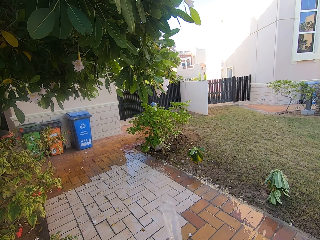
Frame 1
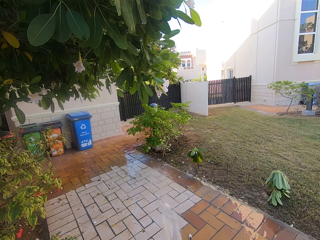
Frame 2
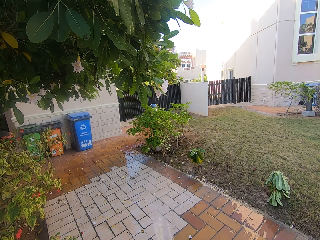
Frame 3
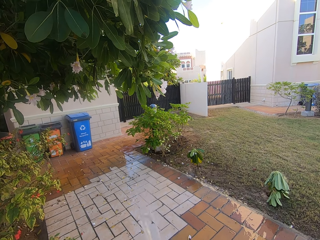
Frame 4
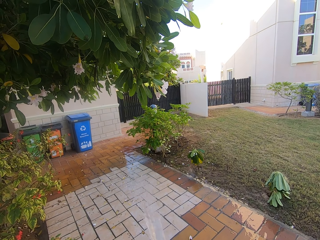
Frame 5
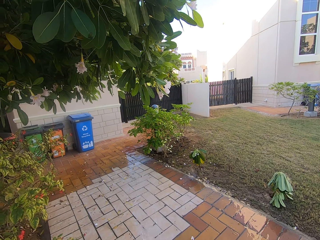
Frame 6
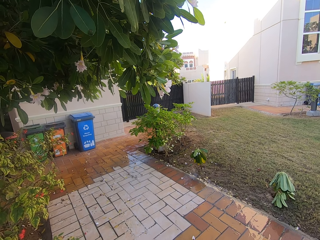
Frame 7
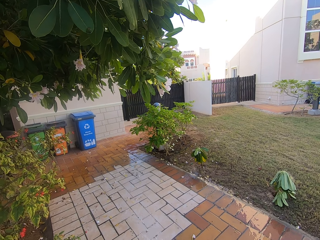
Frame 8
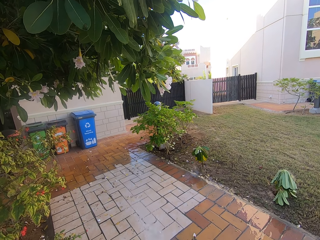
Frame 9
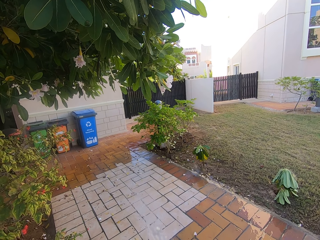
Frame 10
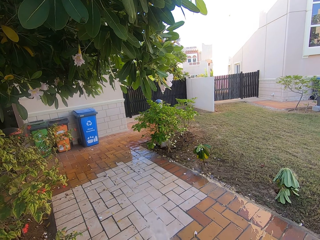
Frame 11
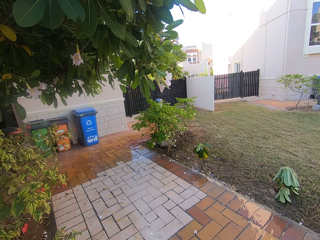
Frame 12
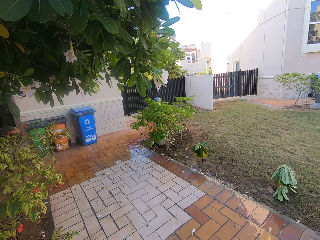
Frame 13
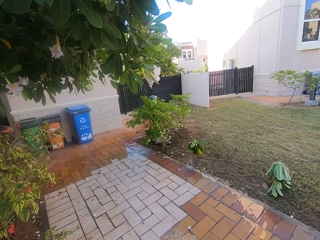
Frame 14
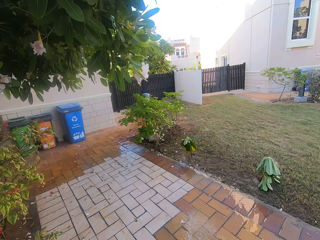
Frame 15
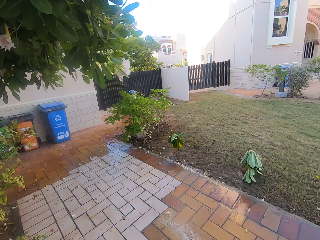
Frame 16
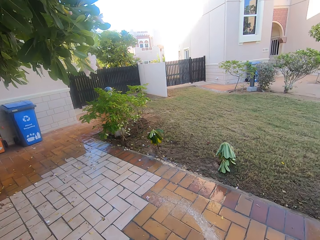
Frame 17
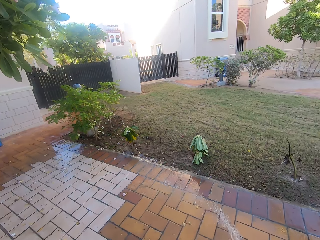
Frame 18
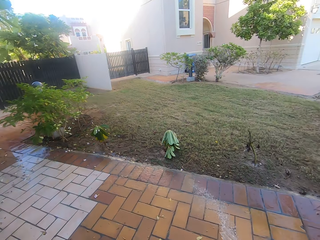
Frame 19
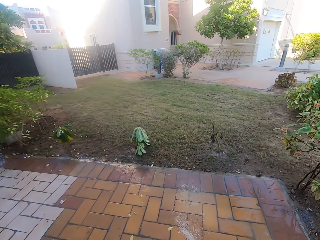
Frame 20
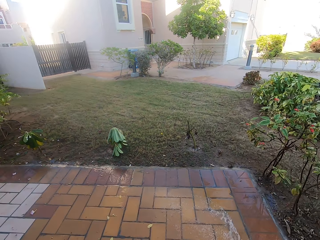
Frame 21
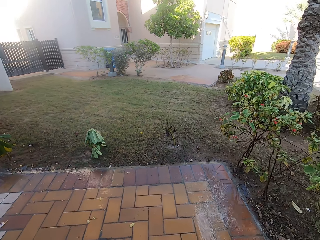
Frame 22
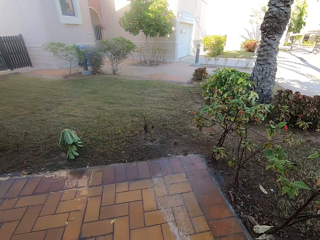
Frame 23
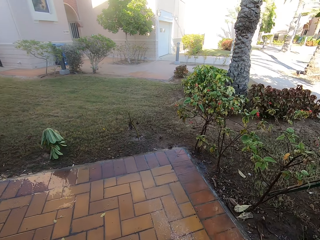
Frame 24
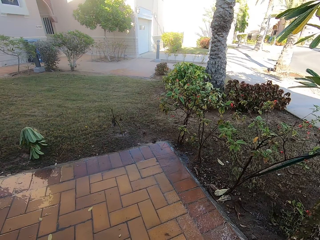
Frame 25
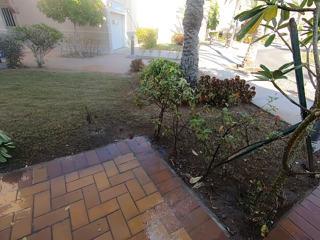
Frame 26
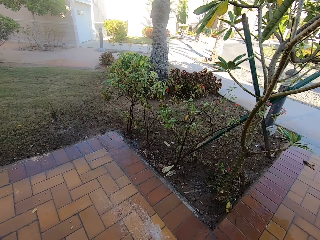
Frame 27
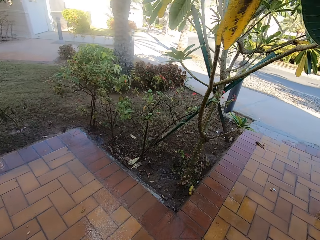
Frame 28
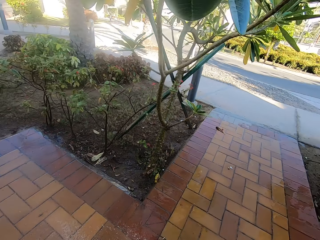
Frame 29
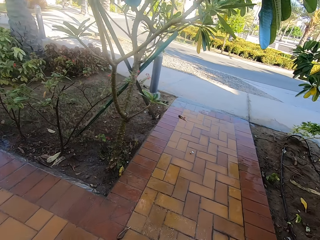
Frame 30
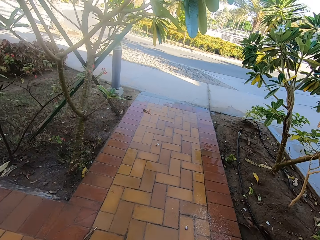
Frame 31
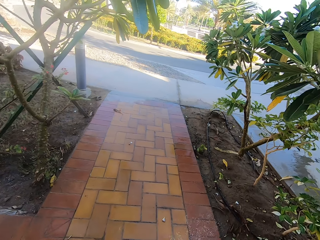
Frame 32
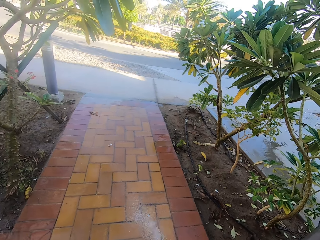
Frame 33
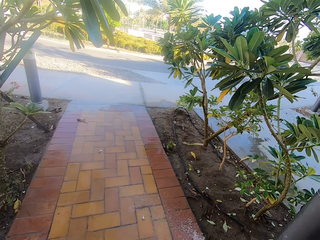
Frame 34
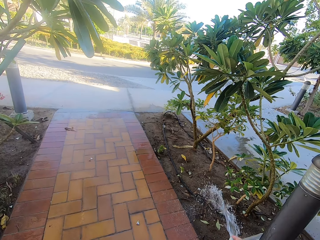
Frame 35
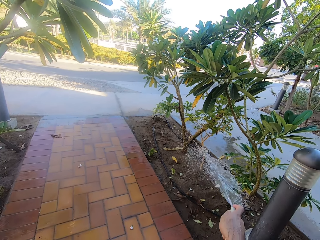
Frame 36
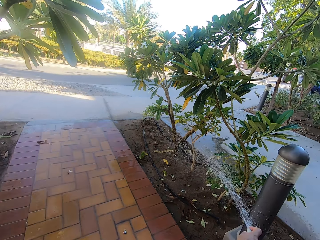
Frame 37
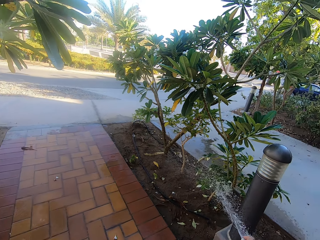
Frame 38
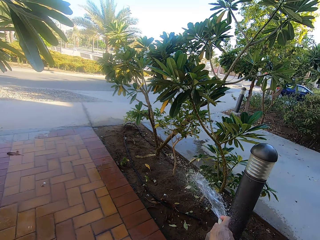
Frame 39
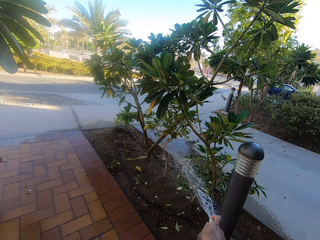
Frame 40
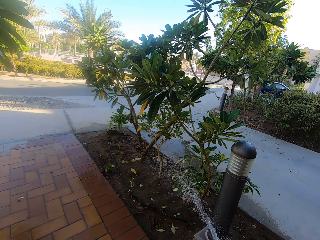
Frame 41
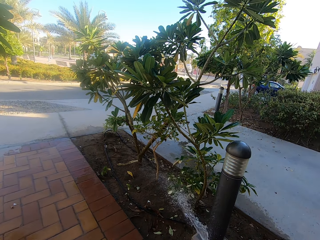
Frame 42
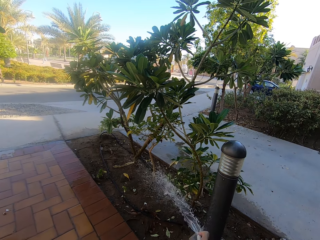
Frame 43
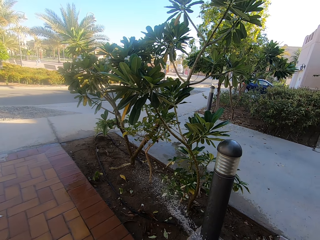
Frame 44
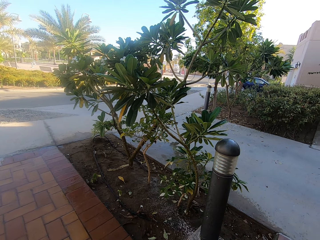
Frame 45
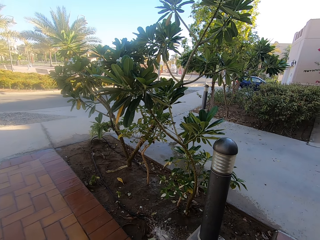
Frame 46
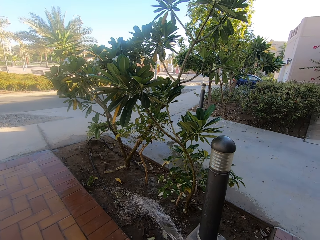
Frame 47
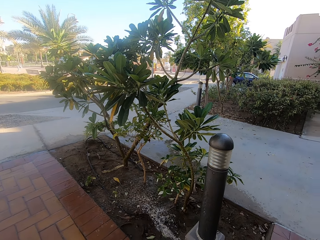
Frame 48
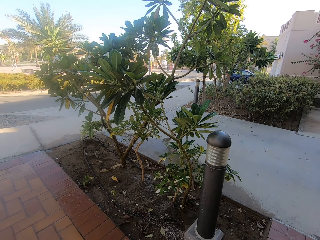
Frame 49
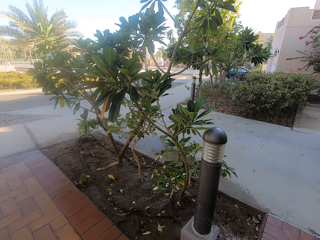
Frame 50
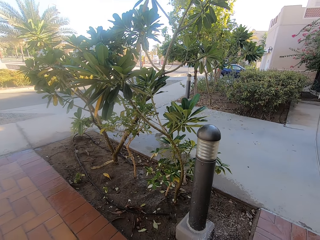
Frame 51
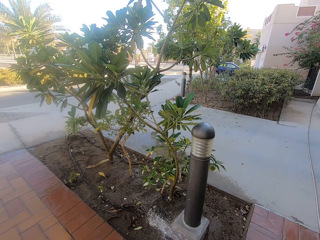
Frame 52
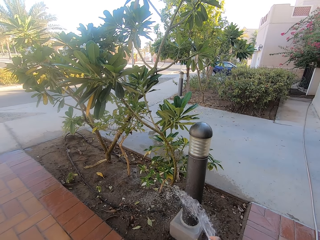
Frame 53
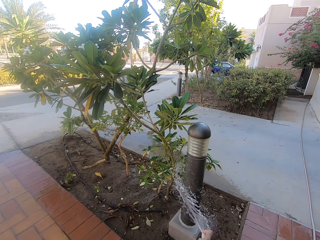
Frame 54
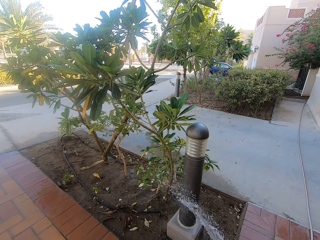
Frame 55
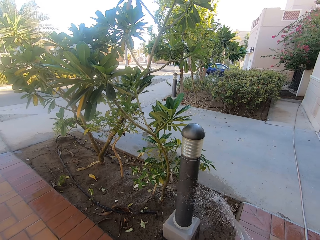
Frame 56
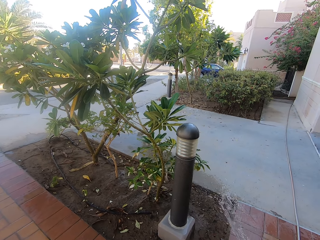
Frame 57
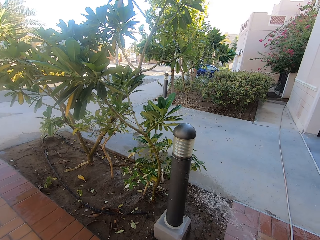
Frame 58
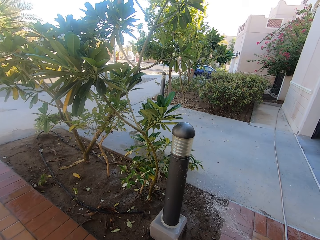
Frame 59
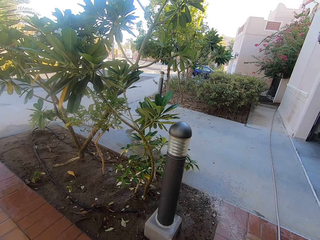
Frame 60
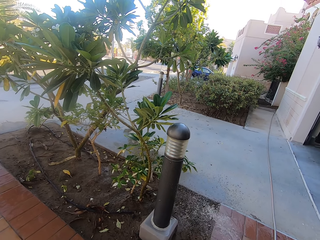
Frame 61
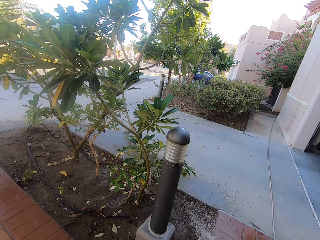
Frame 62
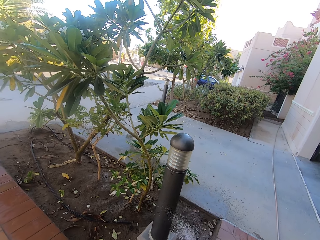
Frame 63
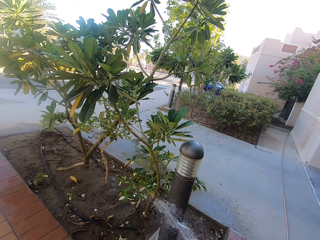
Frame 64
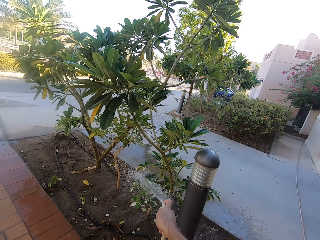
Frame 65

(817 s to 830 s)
The camera wearer waters the flowers.

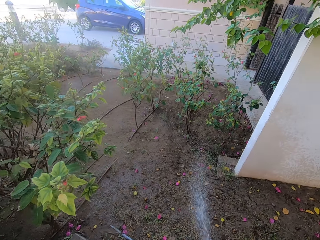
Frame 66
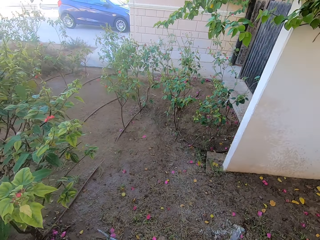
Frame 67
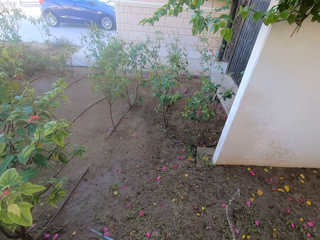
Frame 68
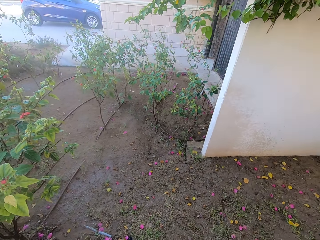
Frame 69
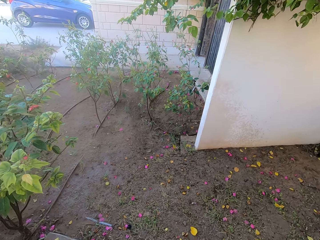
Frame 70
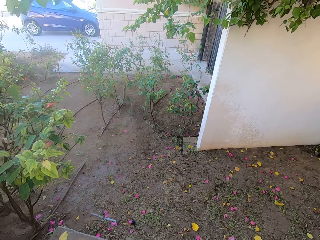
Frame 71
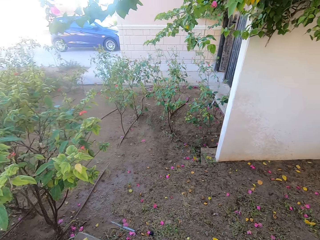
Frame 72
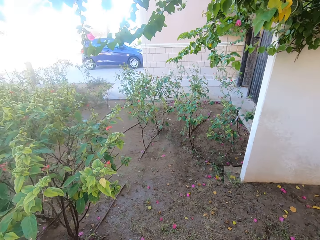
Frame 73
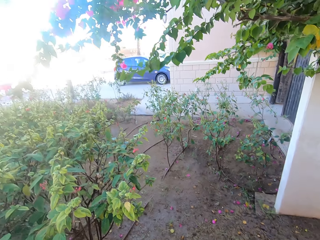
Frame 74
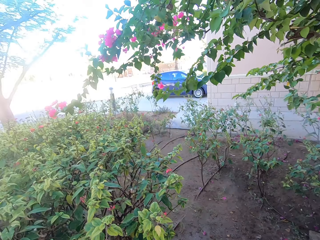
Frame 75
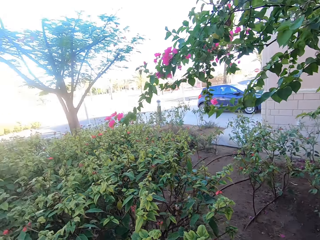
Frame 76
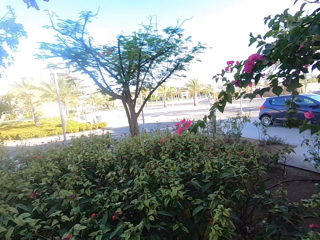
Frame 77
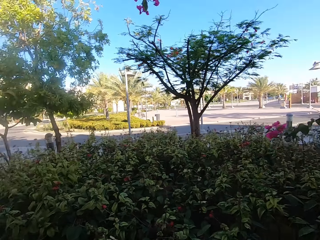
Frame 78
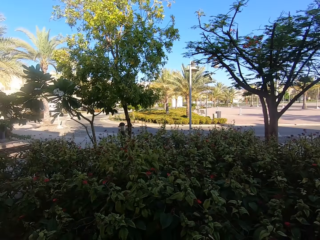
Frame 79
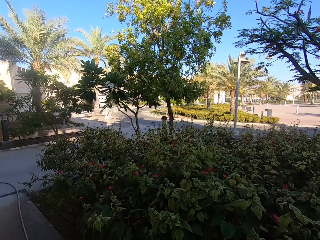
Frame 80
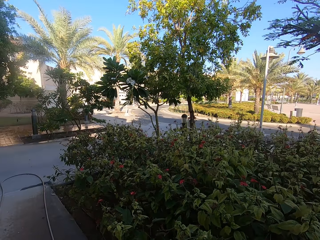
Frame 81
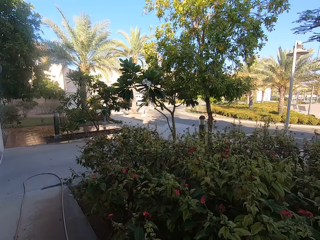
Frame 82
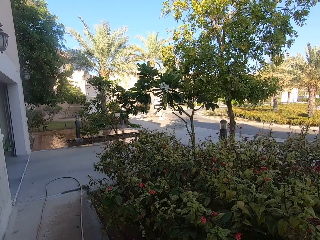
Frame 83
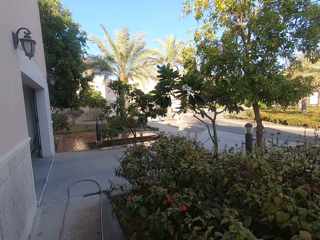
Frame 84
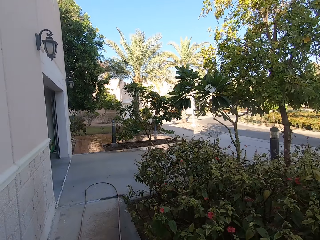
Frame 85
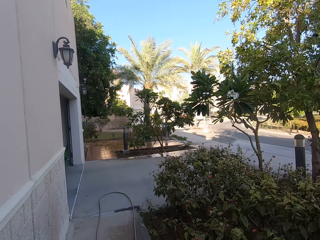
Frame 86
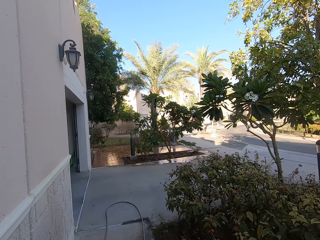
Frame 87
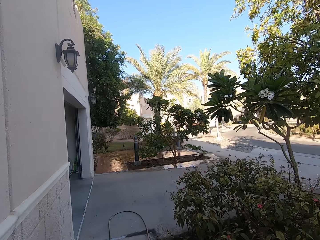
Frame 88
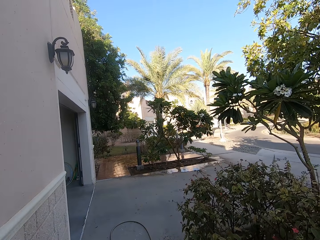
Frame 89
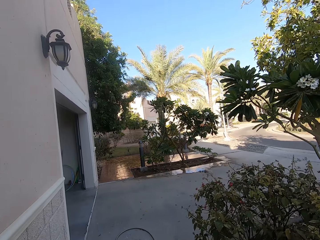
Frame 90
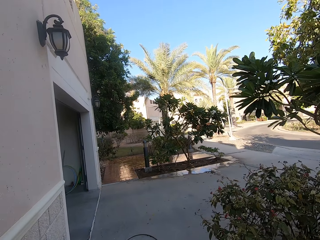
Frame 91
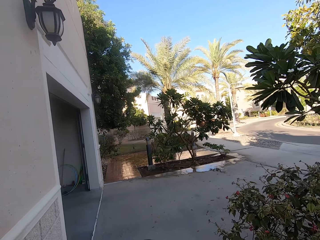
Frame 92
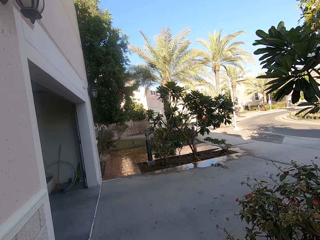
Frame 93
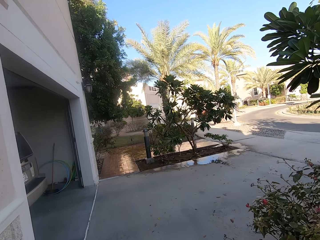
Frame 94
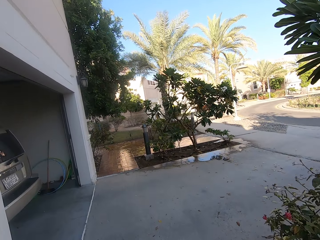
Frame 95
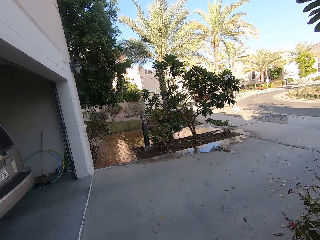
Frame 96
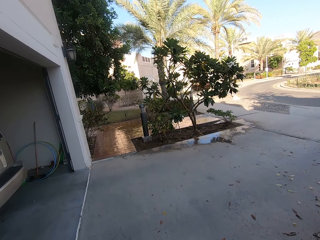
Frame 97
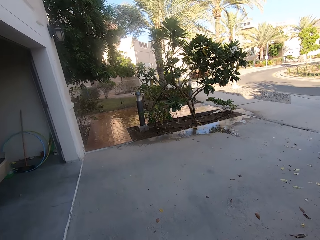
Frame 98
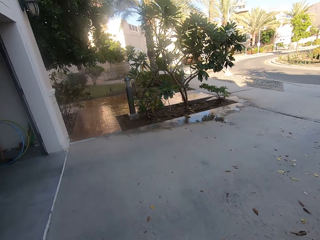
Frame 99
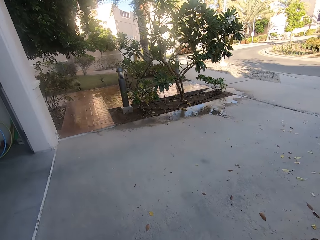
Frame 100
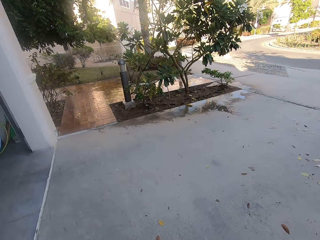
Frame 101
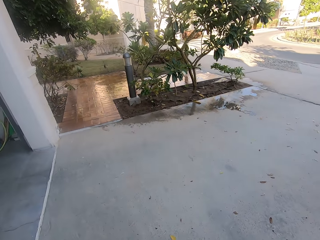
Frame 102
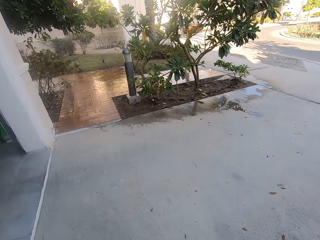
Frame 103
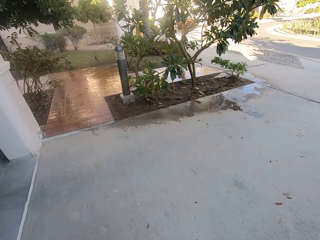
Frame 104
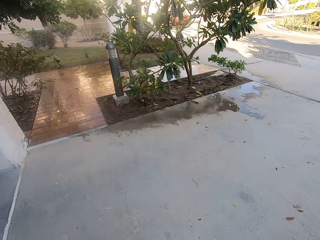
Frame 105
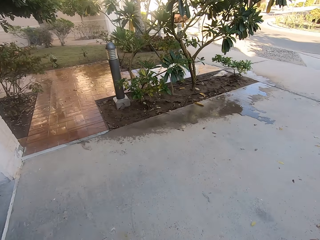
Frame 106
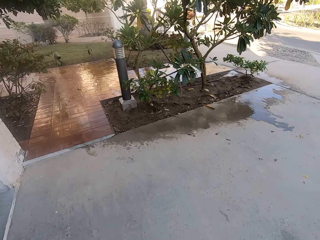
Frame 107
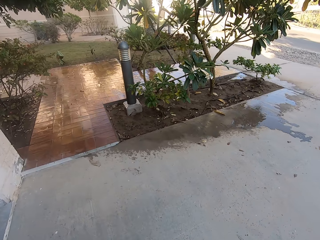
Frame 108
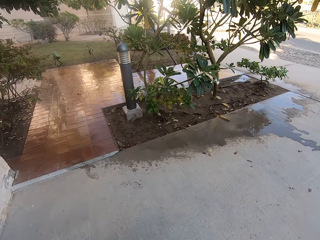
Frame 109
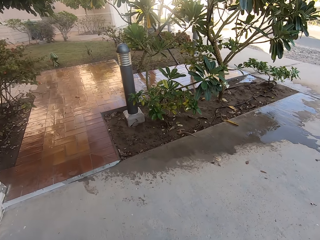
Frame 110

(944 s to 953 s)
The camera wearer stops watering the plants. They walk along the house veranda and walk across the front yard.
